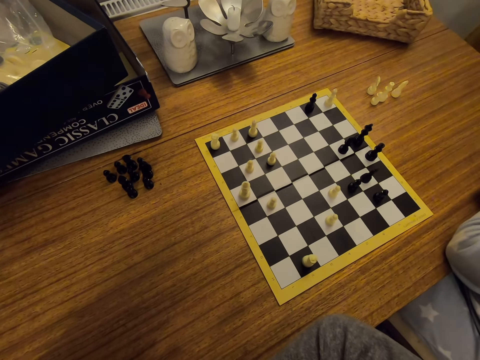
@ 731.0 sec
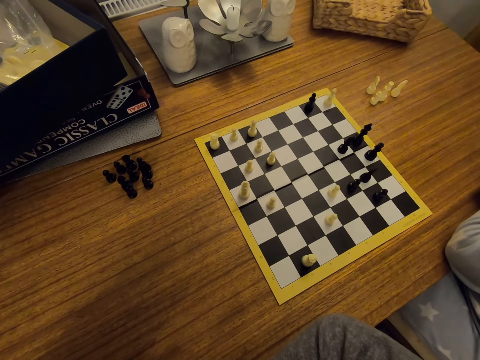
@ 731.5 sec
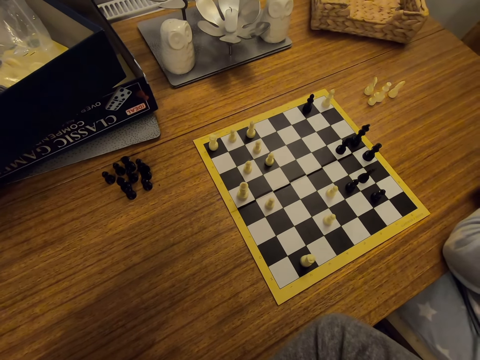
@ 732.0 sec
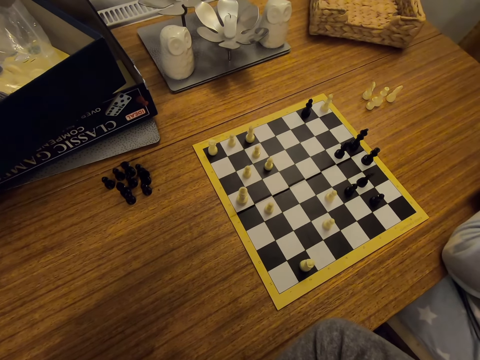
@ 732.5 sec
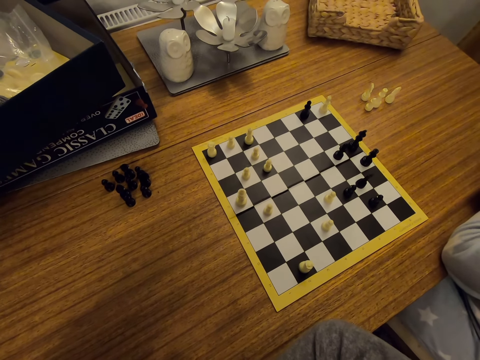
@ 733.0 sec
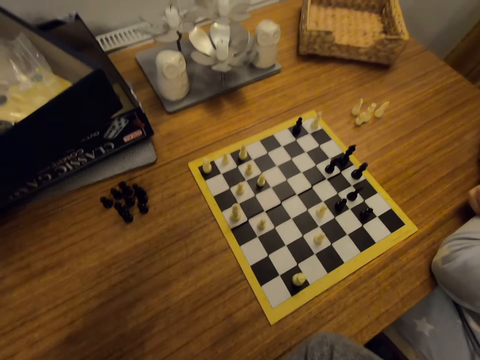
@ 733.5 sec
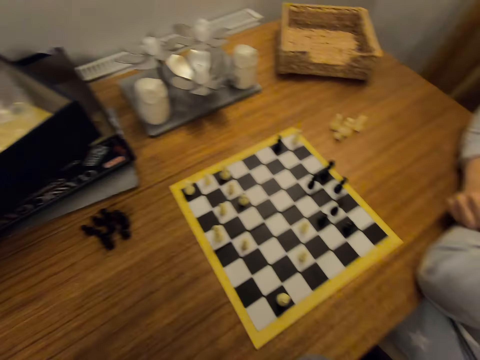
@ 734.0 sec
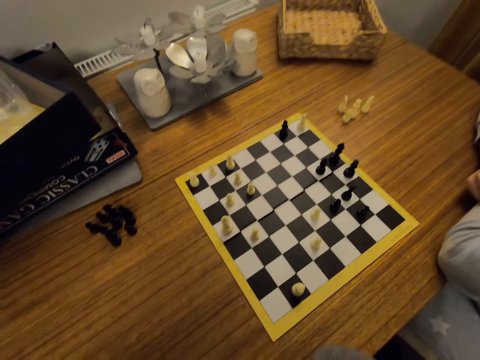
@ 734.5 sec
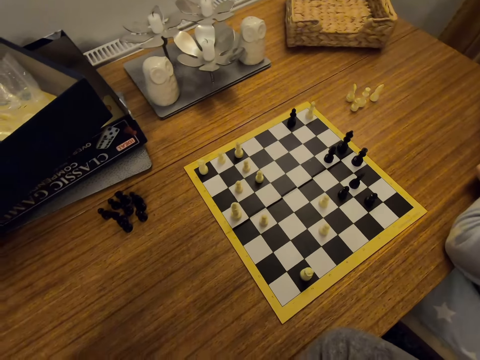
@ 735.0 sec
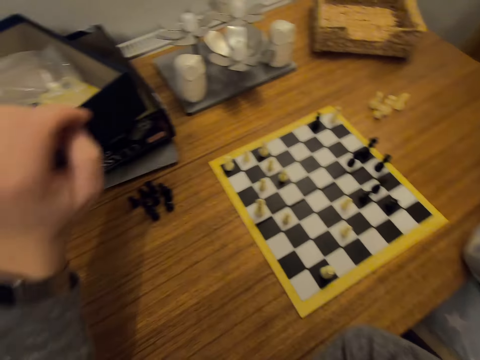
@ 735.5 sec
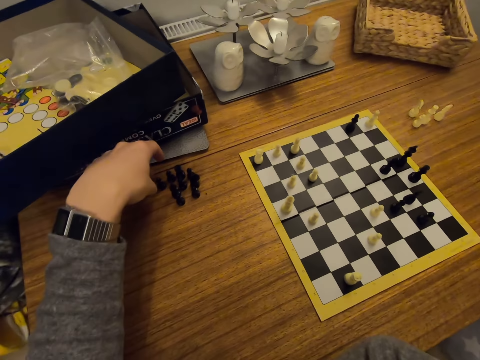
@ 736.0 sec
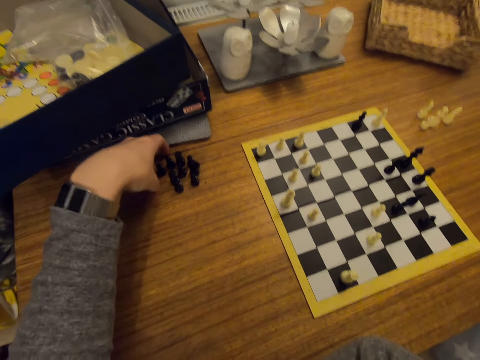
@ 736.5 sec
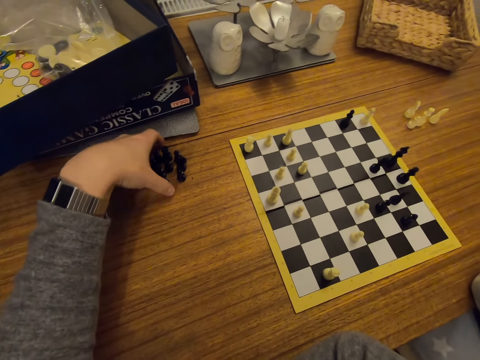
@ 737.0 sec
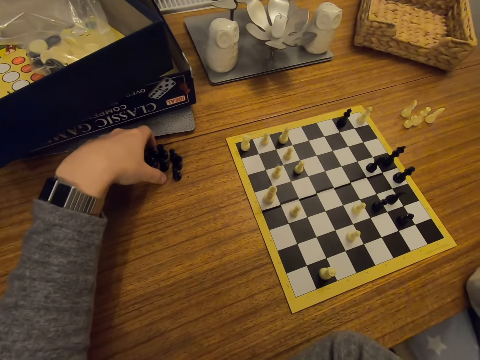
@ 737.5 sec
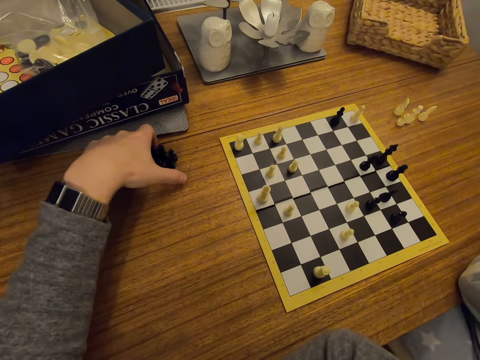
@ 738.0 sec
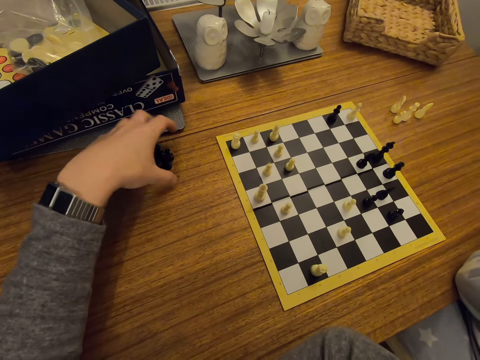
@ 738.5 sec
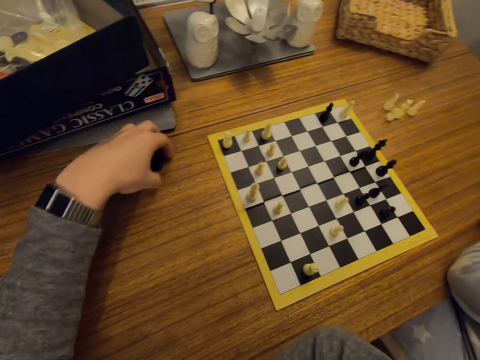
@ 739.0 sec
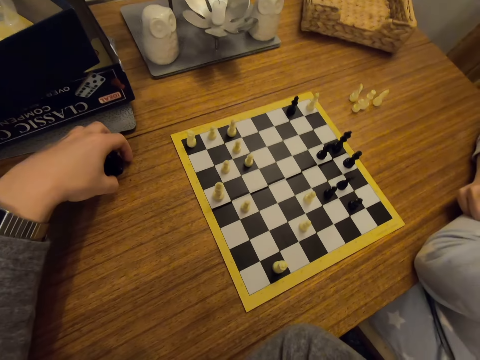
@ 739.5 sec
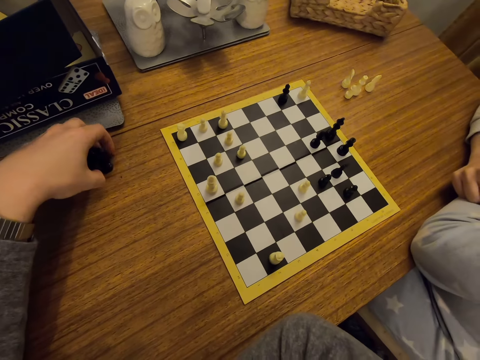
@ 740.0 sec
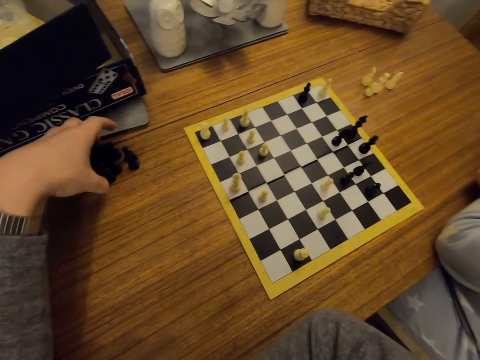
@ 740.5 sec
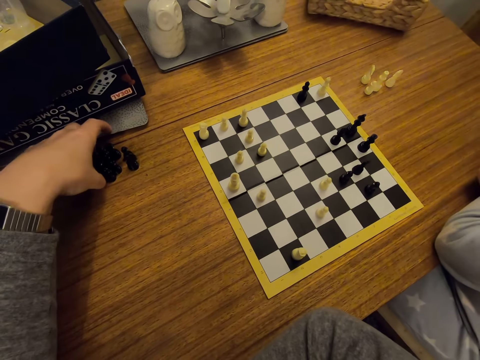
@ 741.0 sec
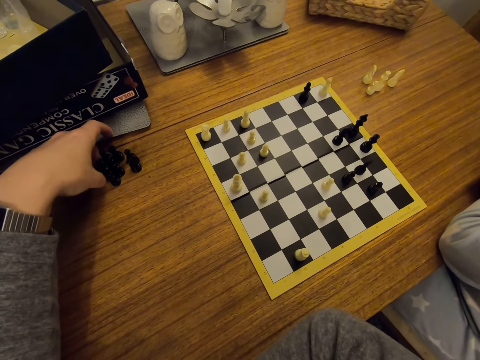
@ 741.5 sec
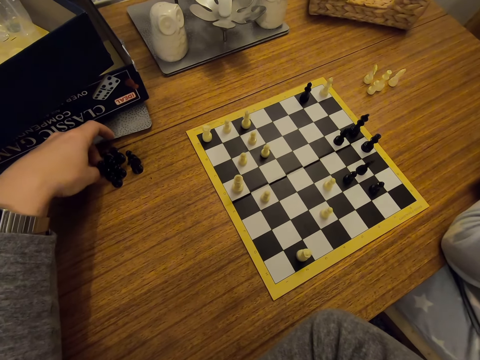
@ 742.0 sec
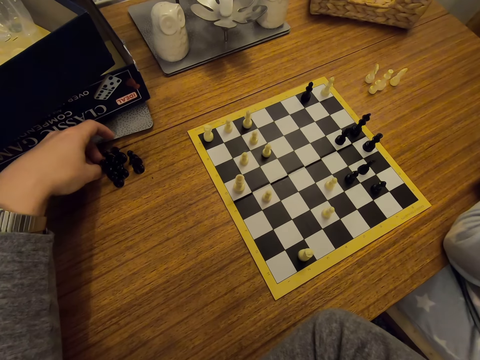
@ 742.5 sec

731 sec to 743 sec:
The camera wearer arranges chess pieces on the table.

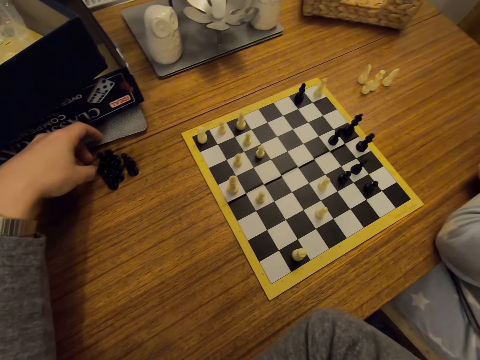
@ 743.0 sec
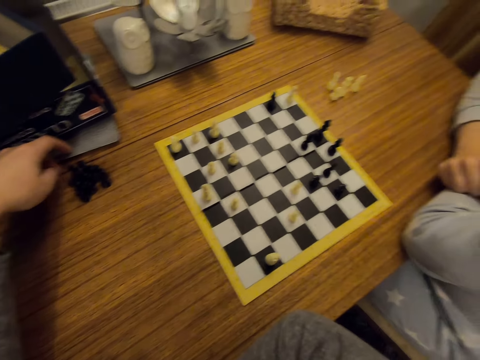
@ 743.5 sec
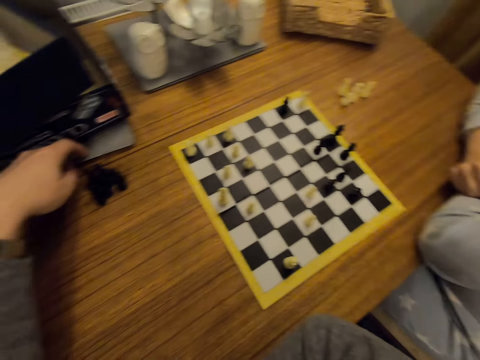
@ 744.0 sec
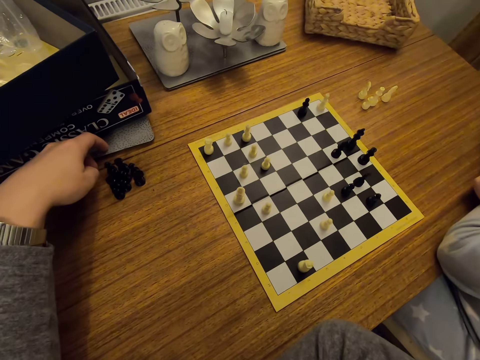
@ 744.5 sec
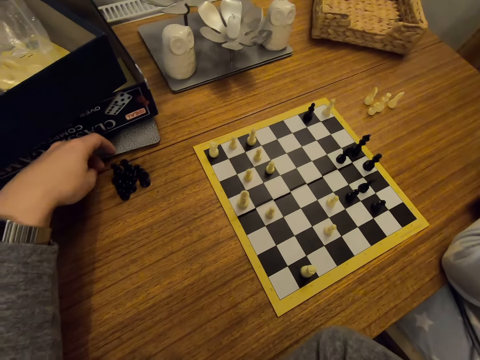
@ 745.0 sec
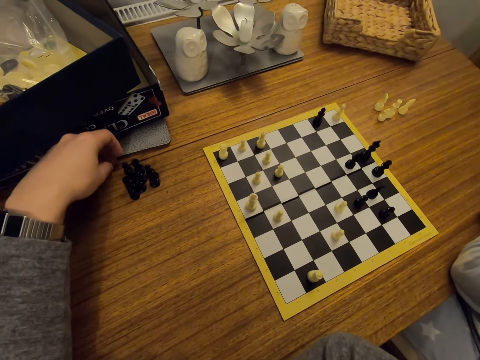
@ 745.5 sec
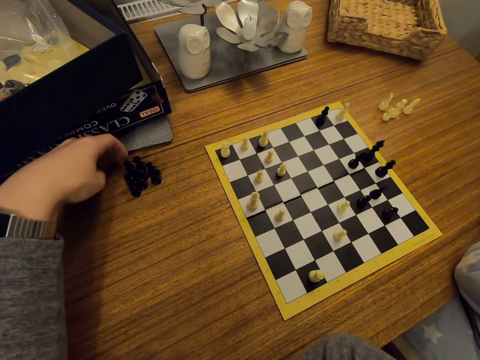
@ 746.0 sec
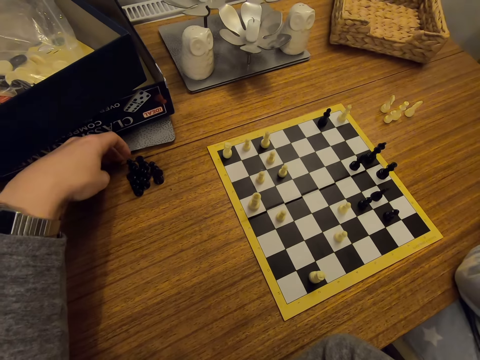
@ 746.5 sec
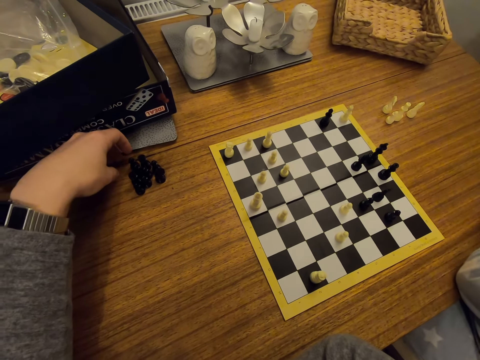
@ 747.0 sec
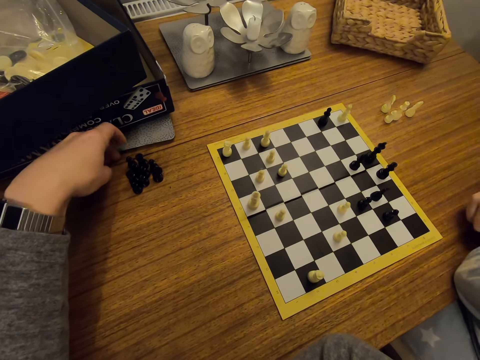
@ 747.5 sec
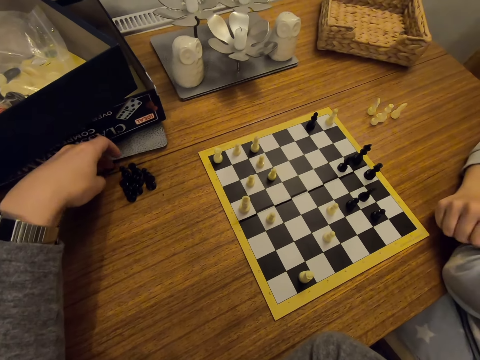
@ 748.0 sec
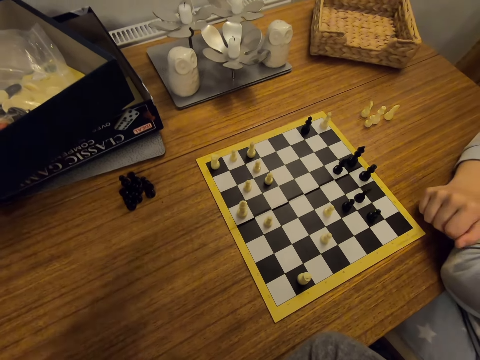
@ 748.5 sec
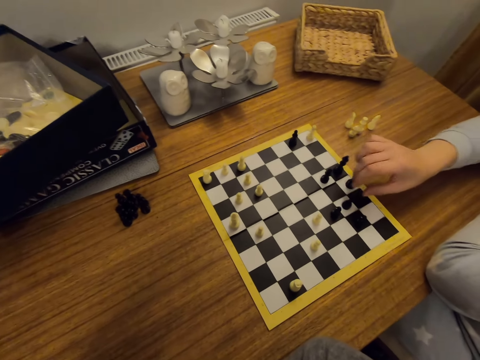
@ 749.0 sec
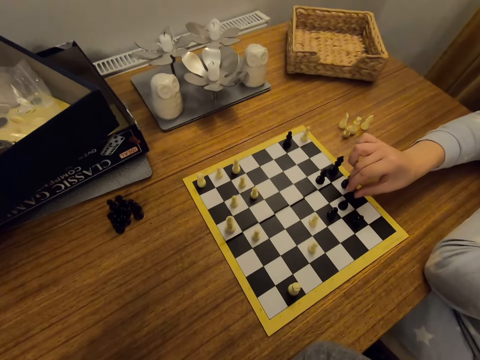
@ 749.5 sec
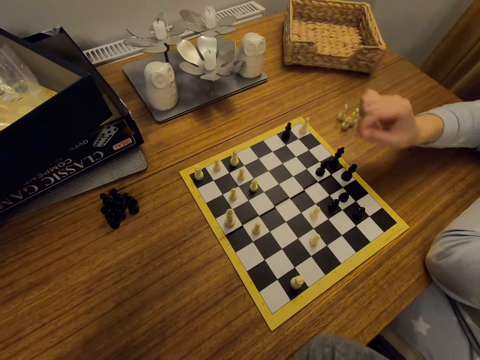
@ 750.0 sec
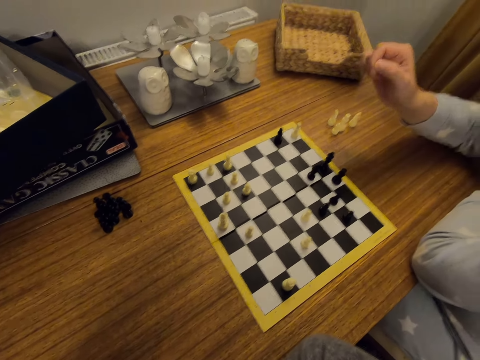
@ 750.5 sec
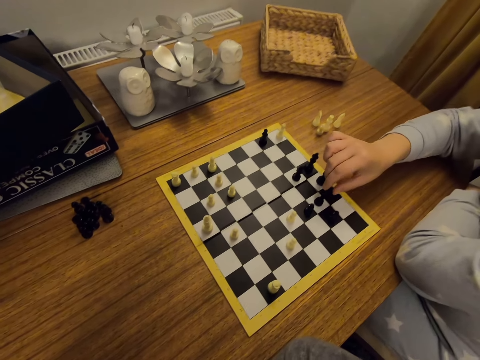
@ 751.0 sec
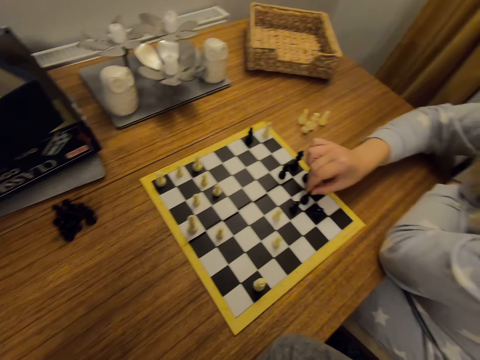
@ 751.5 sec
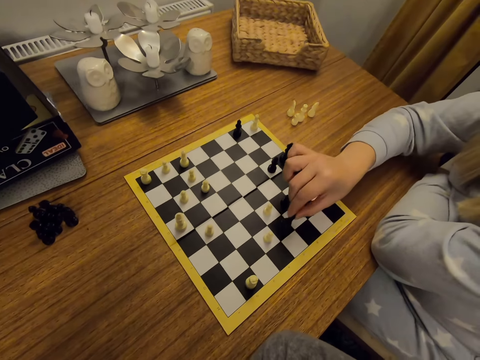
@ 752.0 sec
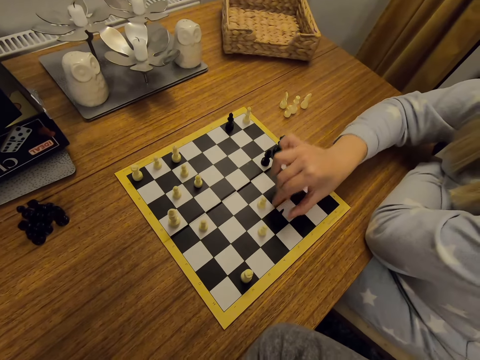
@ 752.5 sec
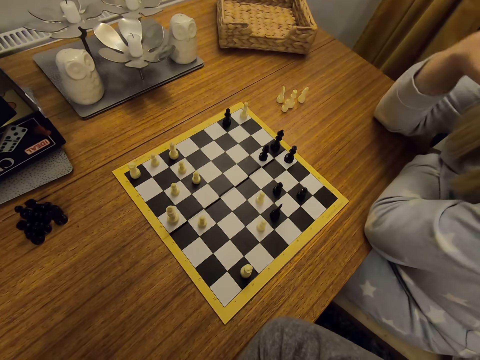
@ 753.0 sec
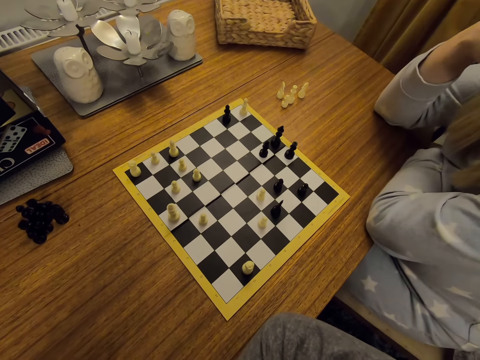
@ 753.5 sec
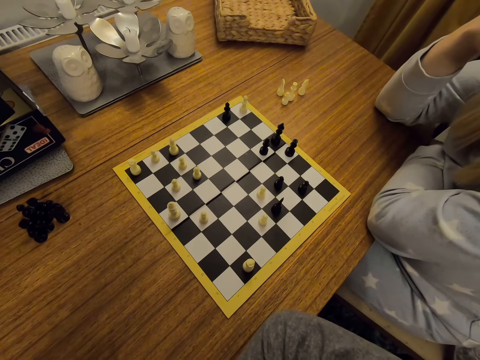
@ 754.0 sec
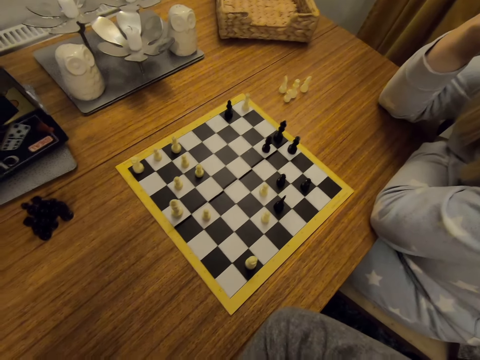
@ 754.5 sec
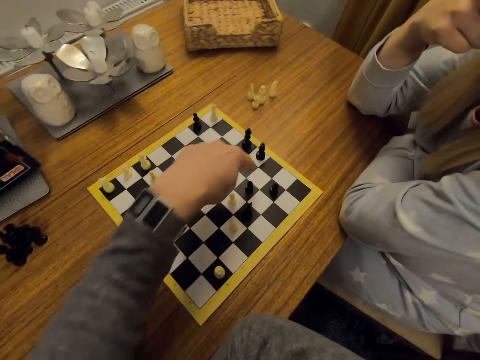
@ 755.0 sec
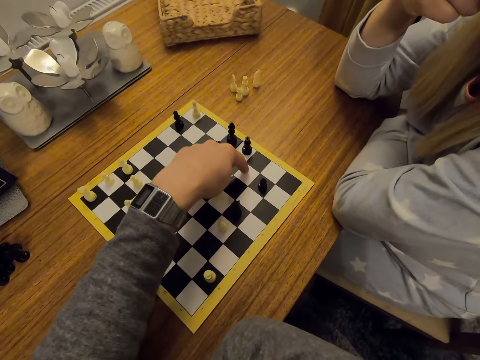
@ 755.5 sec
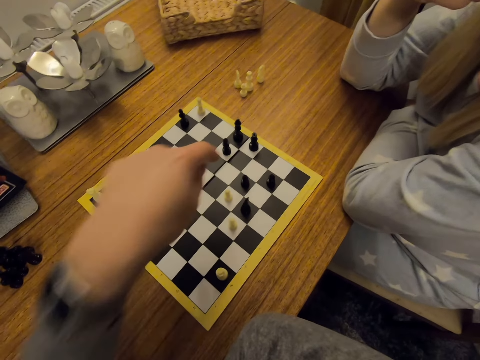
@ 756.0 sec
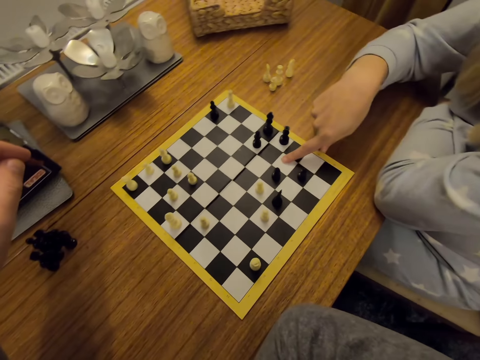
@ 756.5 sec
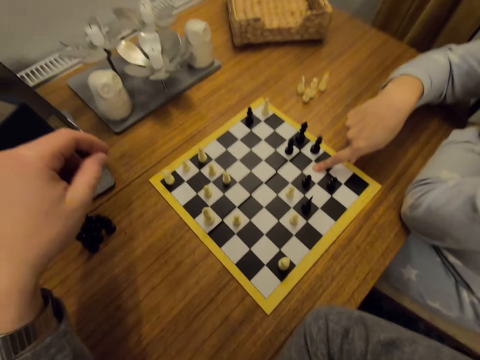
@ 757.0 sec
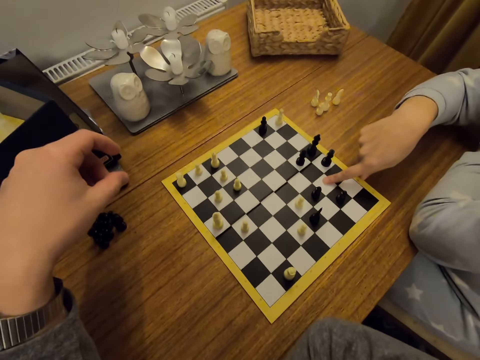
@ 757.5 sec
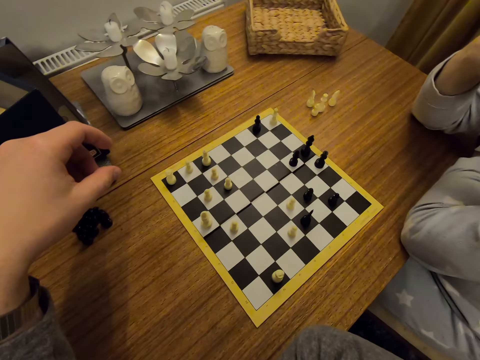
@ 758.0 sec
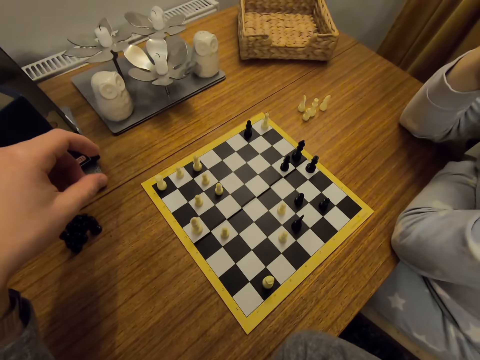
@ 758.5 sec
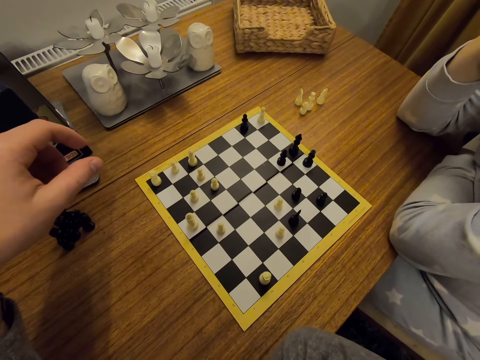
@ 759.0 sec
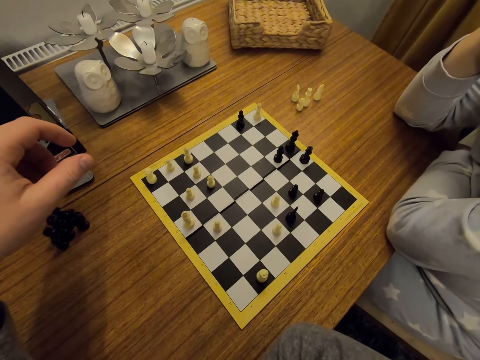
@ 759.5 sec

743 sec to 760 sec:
The camera wearer touches chess pieces. A person touches a chess piece on the board, moves a chess piece on the board, plays chess and touches the face. The camera wearer points on the chess board. The person points on the chess board and touches the face.
